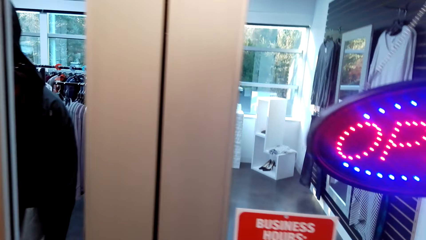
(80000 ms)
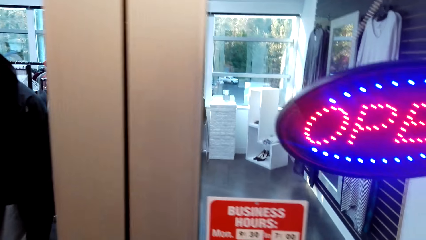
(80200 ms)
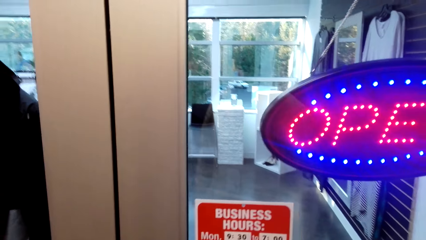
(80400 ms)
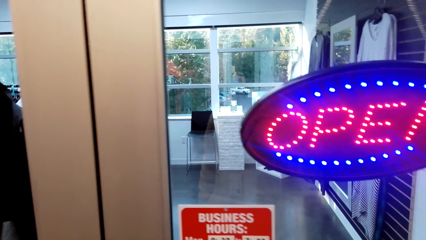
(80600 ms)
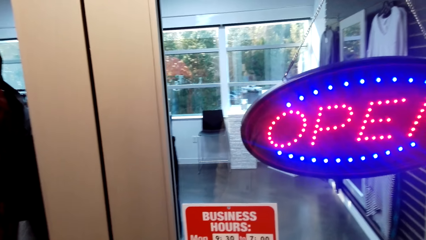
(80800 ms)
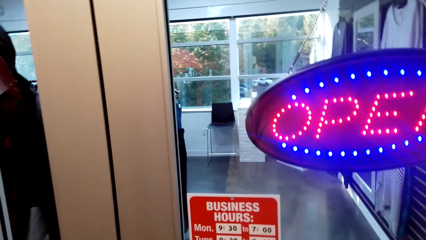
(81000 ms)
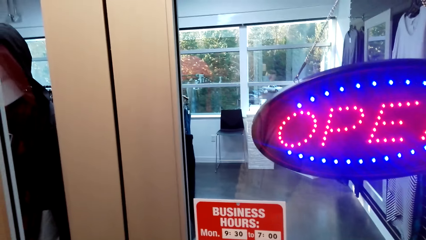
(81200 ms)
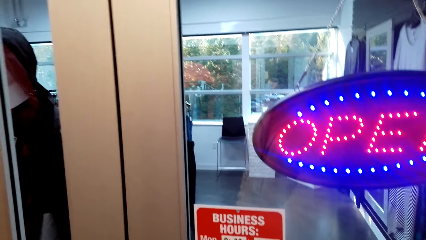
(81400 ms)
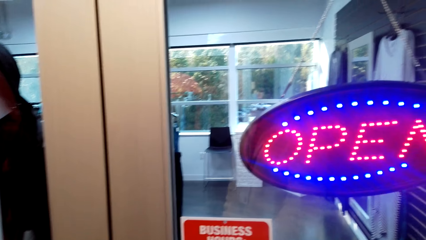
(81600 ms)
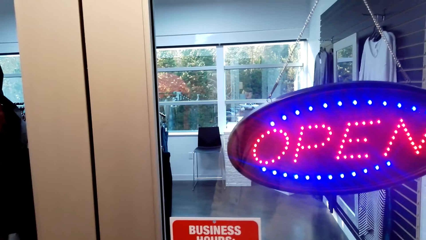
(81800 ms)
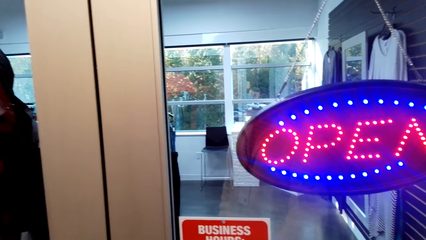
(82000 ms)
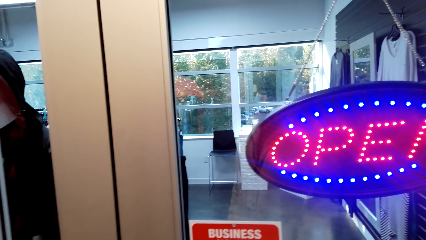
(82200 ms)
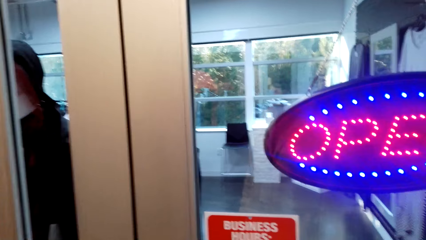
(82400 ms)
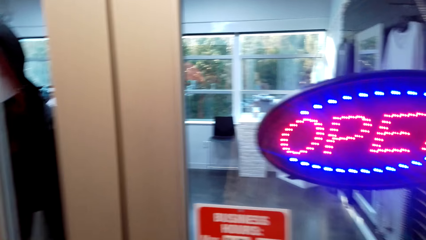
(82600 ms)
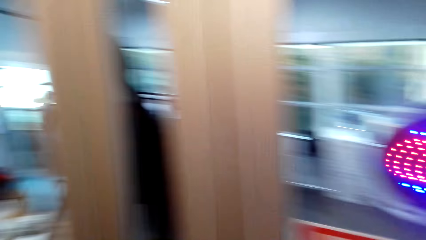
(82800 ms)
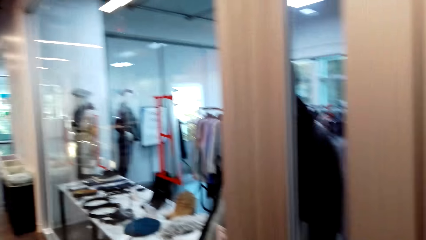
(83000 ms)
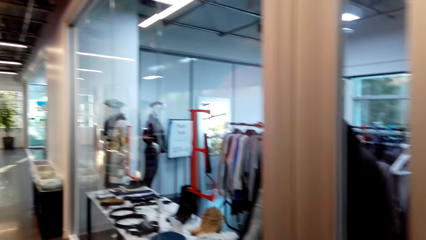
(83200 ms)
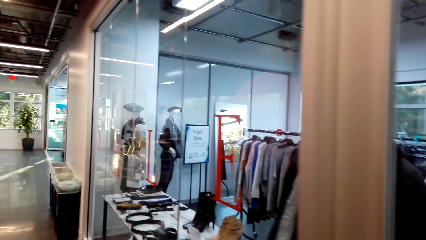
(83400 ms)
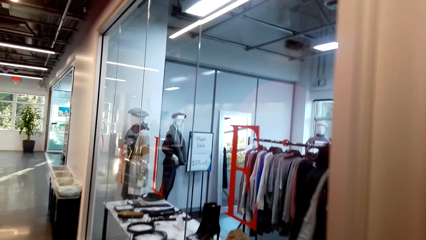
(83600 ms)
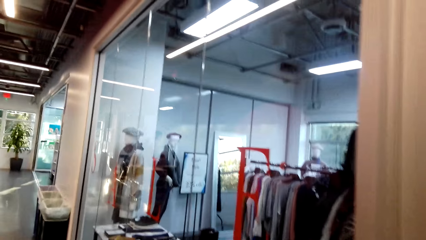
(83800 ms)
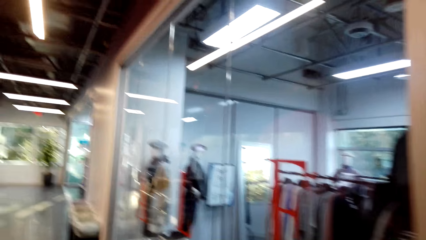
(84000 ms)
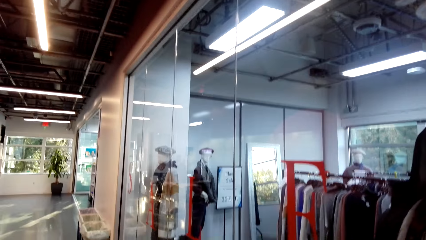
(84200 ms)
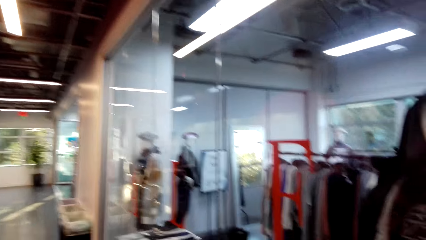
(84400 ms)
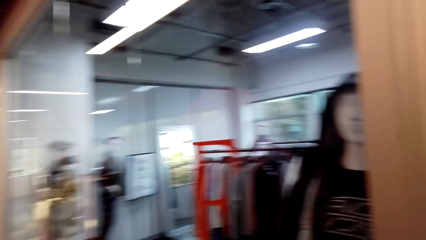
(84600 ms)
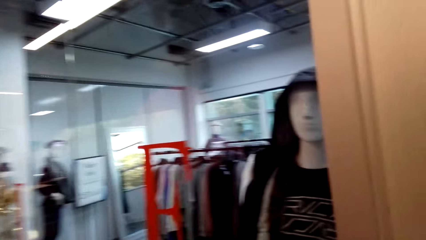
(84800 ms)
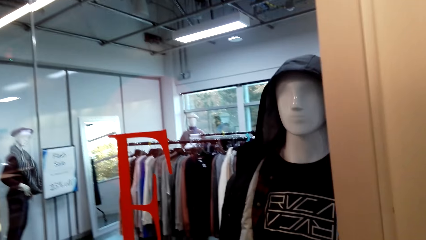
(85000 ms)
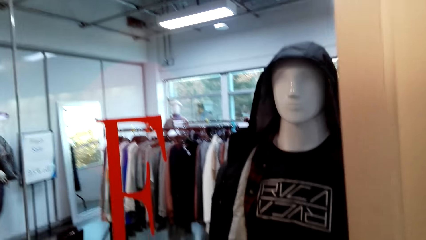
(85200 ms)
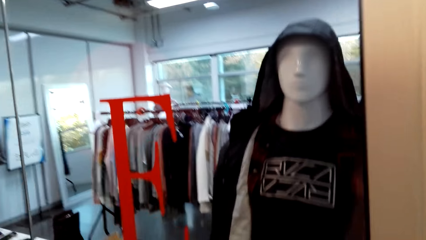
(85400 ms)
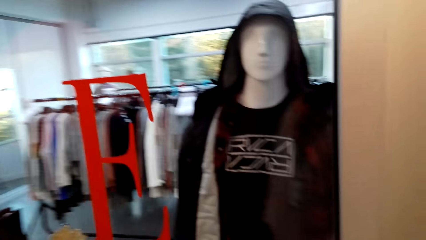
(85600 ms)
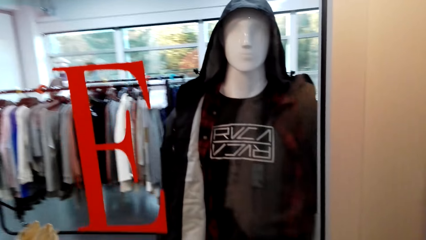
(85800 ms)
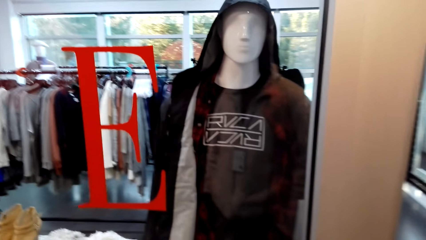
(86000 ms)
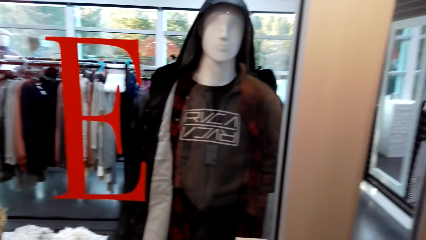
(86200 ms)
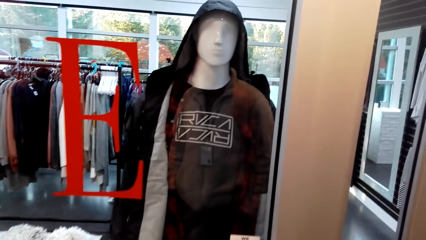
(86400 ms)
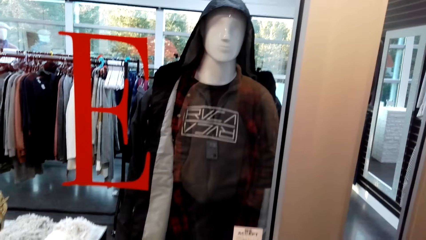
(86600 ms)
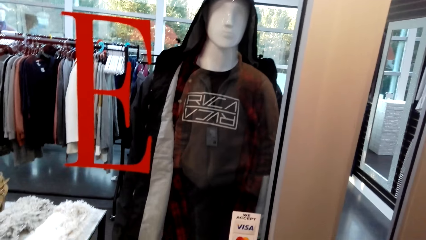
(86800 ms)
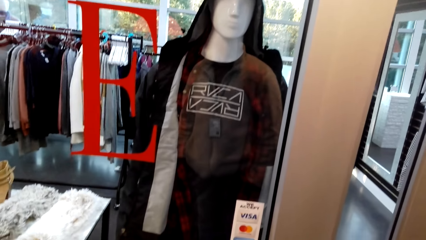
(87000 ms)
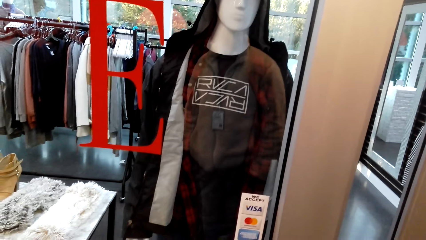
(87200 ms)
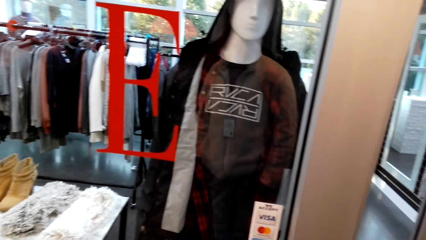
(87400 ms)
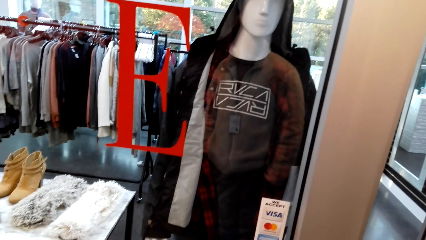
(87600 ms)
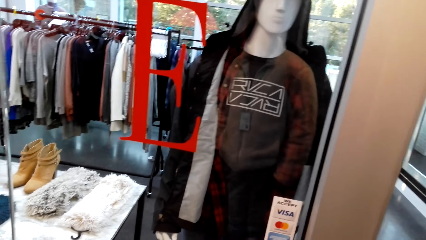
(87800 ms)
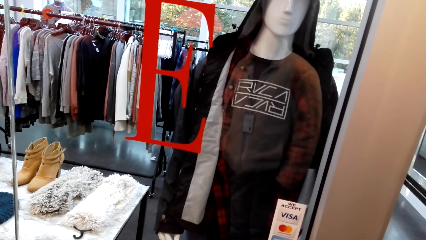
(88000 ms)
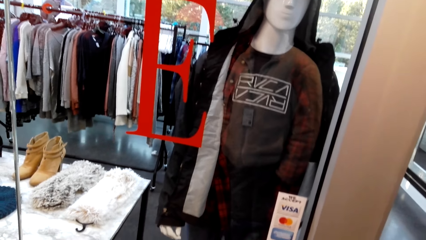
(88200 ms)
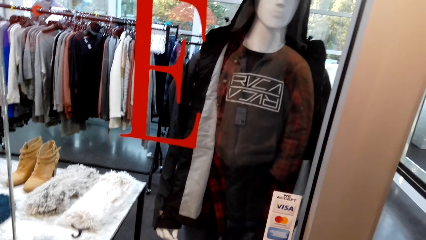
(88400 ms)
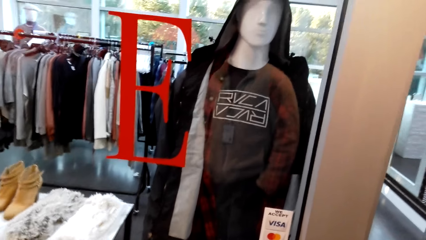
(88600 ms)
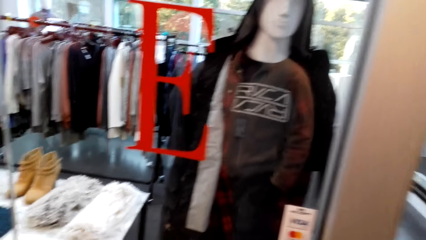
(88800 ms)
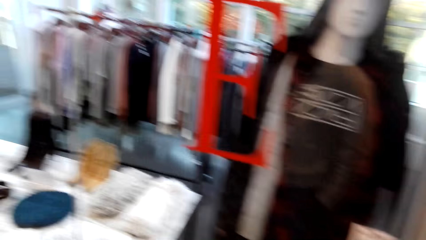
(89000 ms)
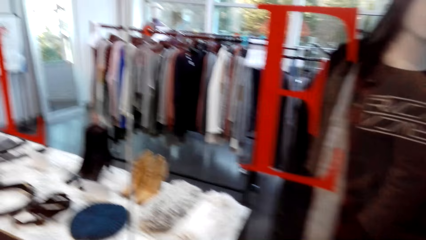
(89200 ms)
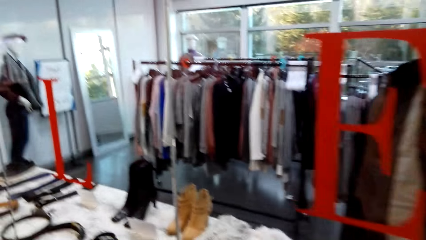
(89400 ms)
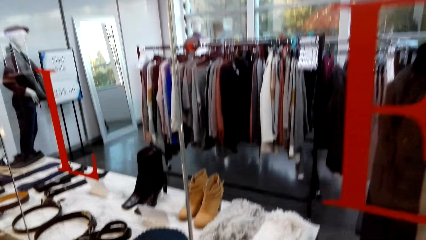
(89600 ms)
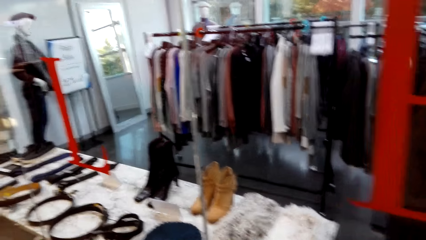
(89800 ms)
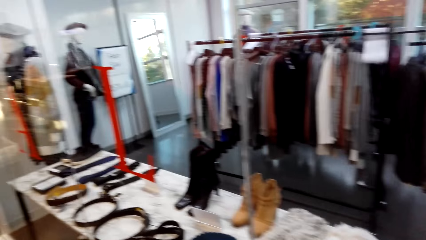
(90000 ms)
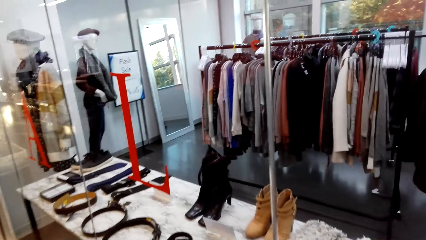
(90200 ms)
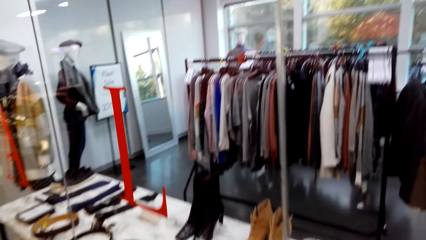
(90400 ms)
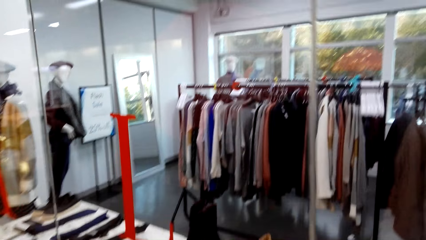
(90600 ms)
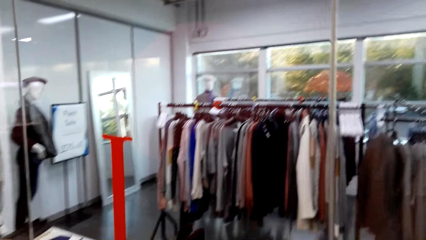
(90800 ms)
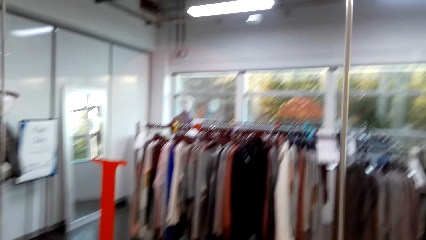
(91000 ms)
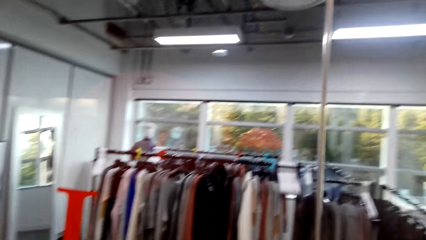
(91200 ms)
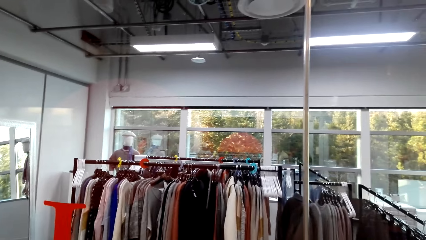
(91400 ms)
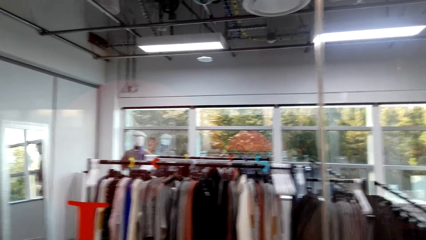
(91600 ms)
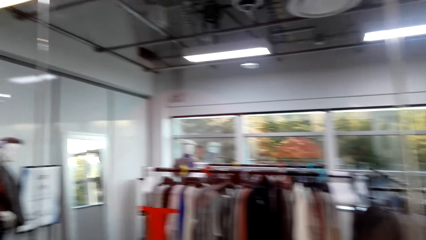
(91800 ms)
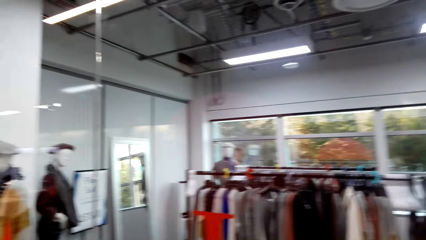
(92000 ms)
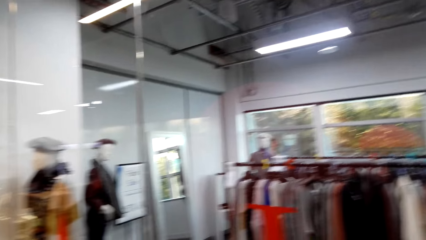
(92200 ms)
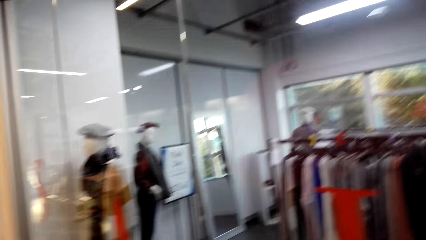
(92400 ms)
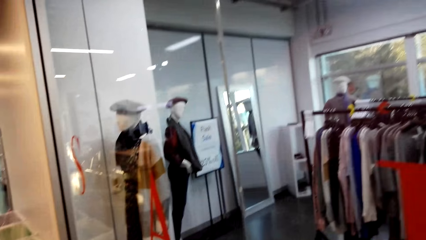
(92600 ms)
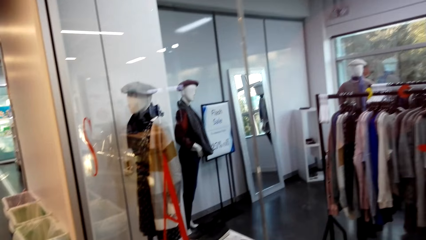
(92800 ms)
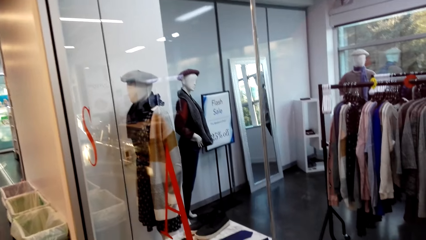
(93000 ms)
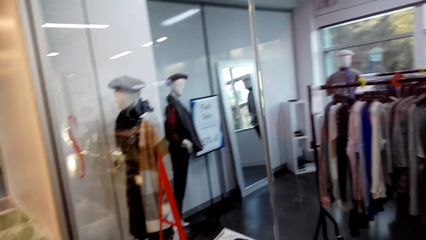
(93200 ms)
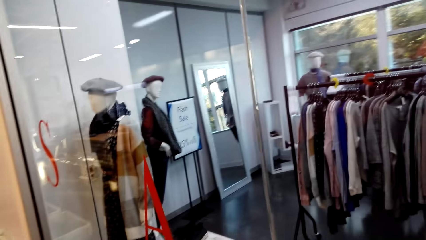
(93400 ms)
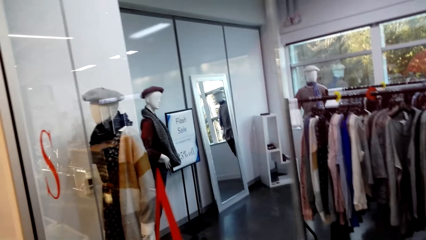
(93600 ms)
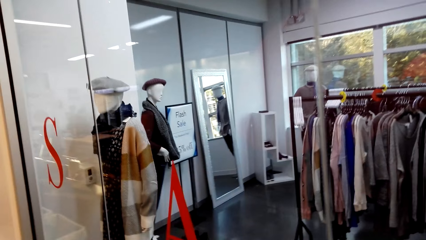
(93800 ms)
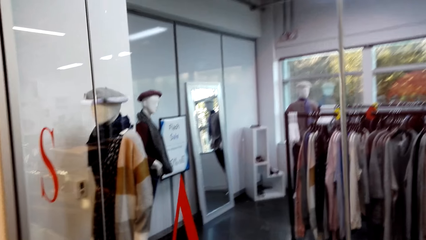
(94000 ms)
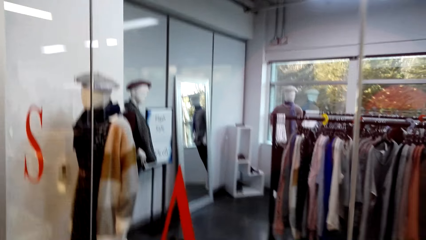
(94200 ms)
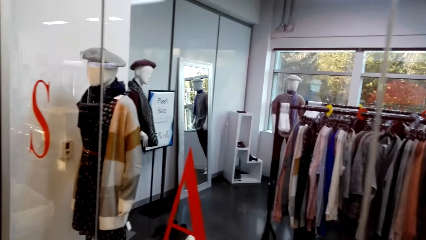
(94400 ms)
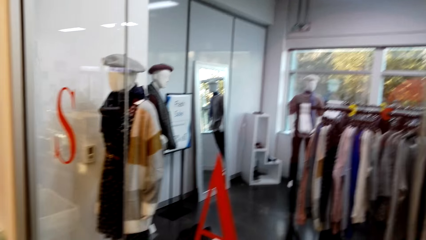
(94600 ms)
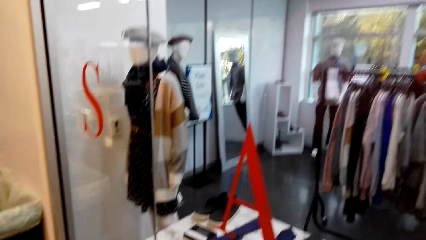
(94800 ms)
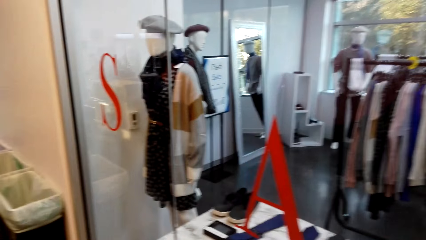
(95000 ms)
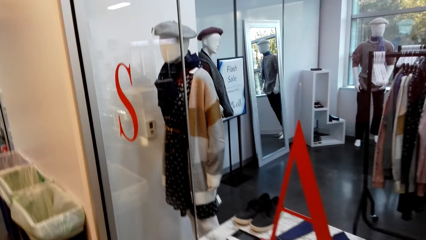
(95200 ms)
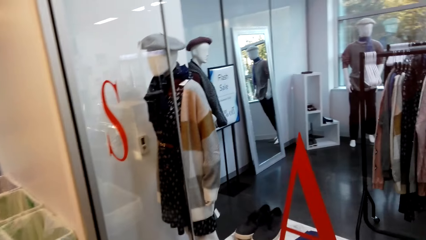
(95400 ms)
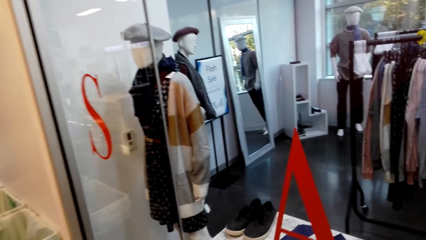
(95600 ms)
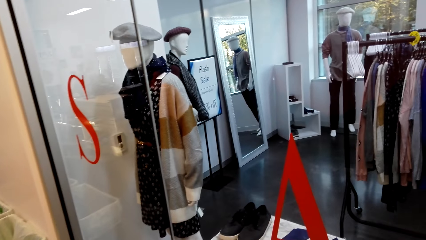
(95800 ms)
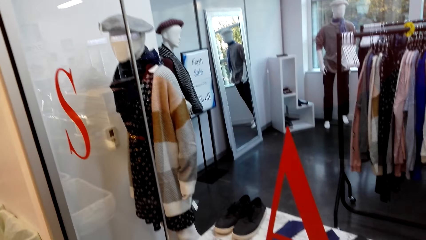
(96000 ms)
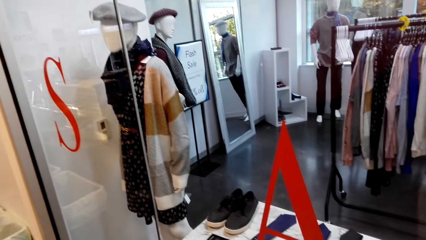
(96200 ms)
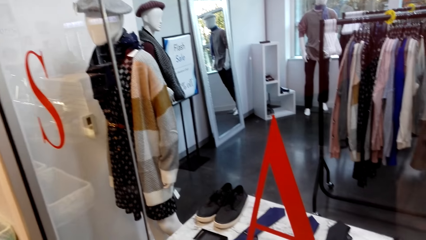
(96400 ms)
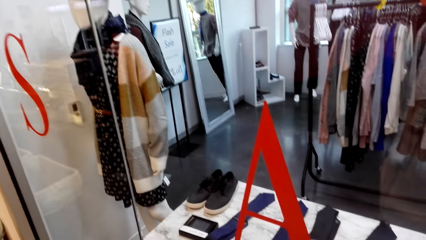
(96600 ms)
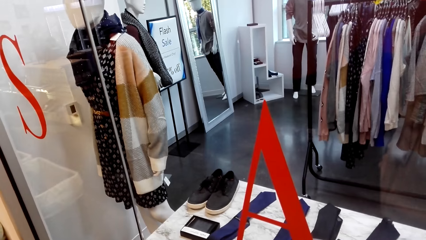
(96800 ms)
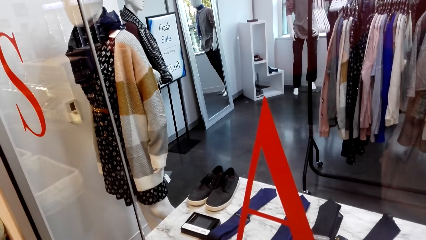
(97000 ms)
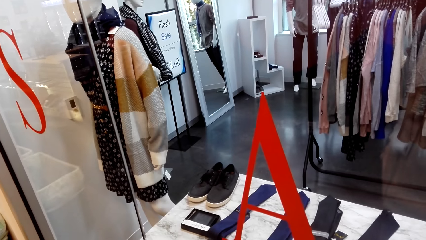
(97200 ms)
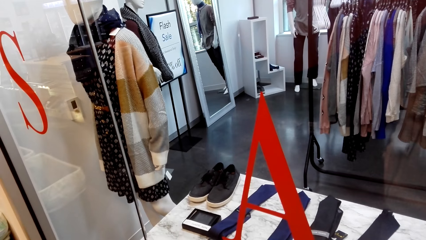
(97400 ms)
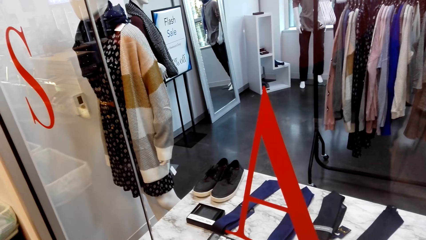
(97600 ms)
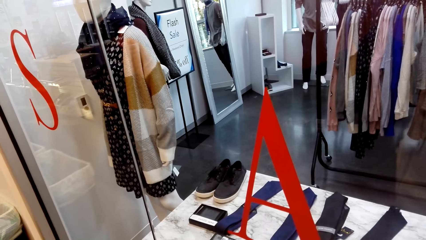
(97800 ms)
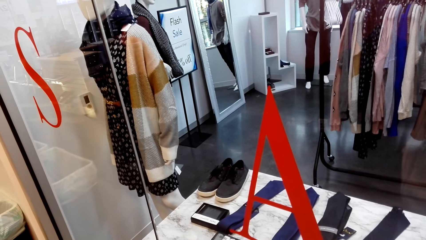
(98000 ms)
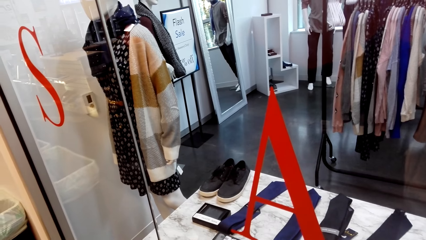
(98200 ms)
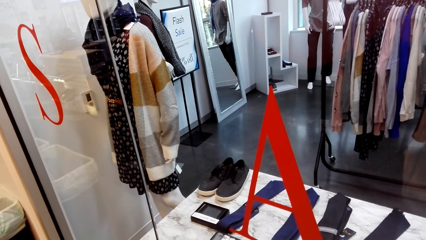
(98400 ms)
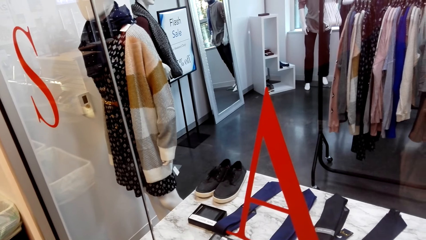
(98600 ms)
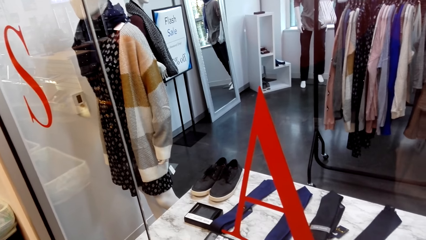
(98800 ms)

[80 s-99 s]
The camera wearer does window shopping. They do window shopping repeatedly.
